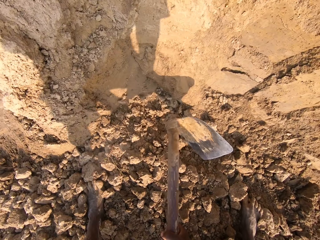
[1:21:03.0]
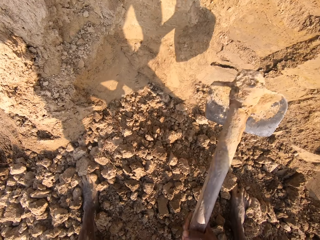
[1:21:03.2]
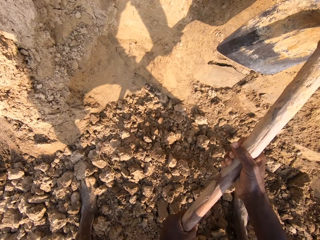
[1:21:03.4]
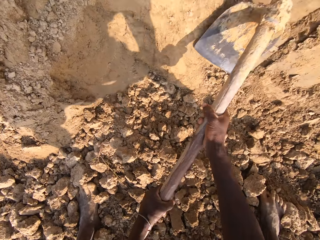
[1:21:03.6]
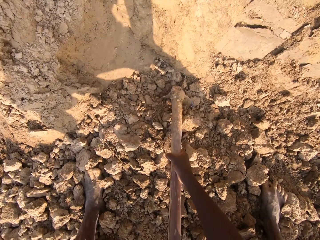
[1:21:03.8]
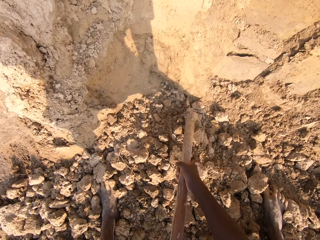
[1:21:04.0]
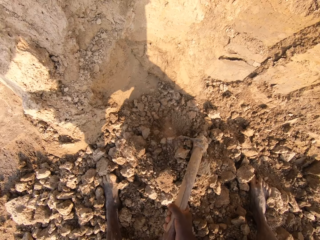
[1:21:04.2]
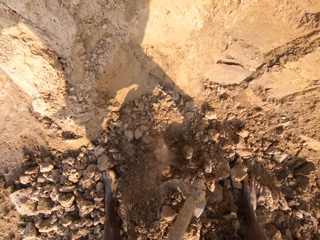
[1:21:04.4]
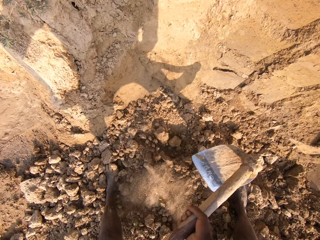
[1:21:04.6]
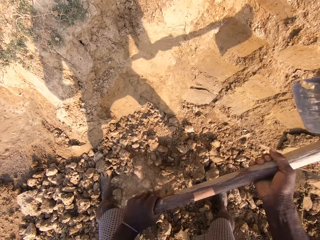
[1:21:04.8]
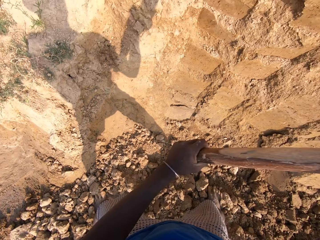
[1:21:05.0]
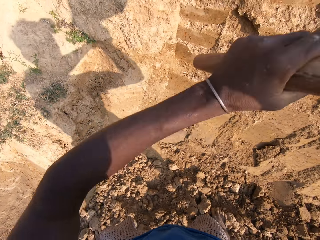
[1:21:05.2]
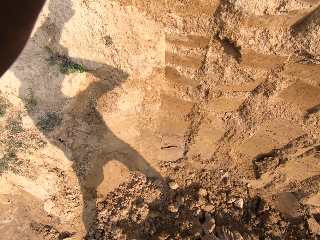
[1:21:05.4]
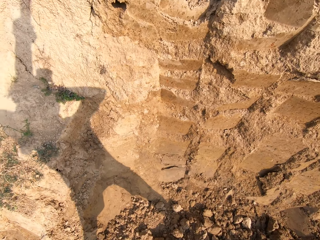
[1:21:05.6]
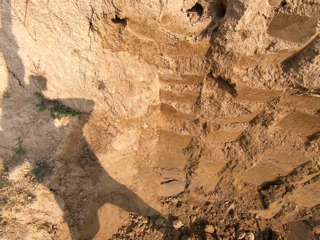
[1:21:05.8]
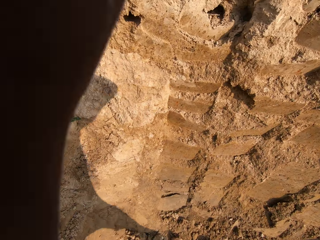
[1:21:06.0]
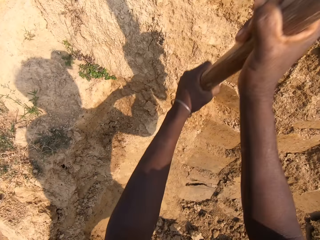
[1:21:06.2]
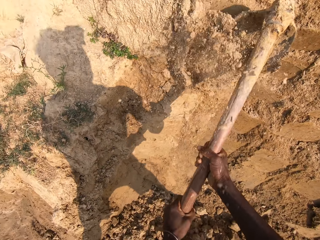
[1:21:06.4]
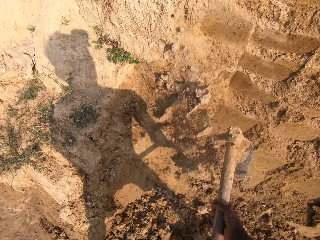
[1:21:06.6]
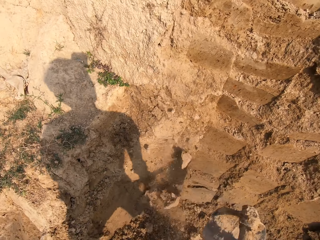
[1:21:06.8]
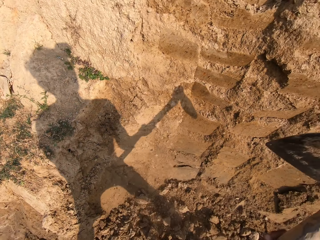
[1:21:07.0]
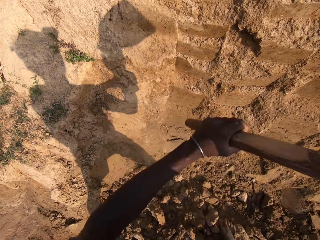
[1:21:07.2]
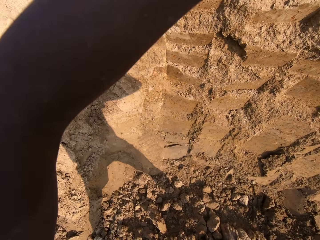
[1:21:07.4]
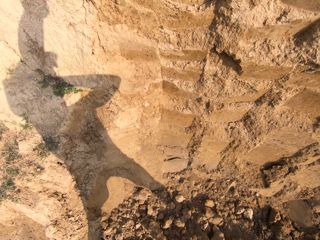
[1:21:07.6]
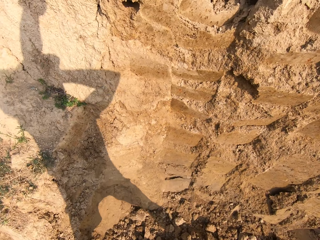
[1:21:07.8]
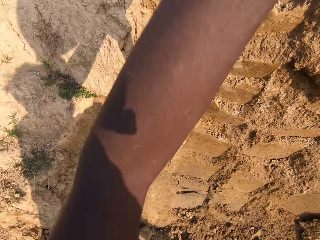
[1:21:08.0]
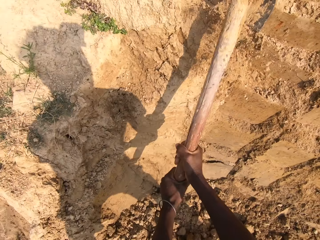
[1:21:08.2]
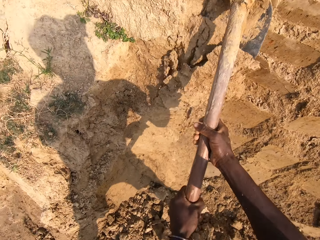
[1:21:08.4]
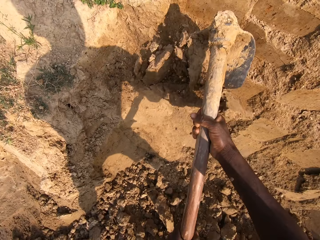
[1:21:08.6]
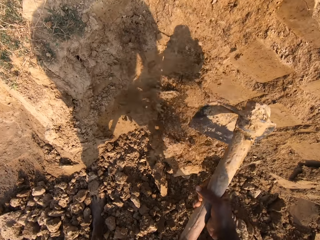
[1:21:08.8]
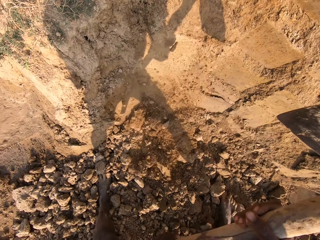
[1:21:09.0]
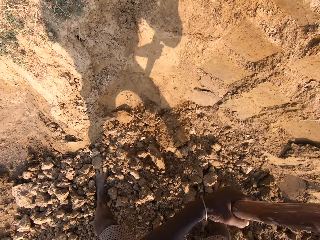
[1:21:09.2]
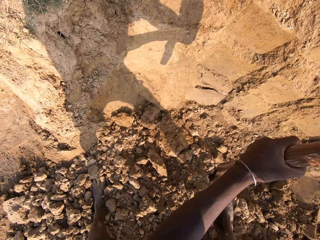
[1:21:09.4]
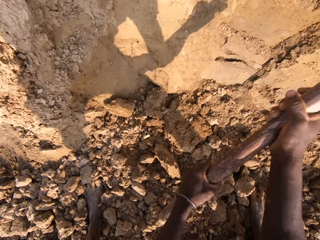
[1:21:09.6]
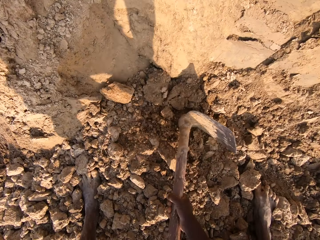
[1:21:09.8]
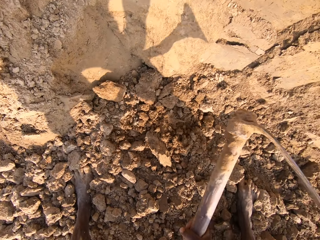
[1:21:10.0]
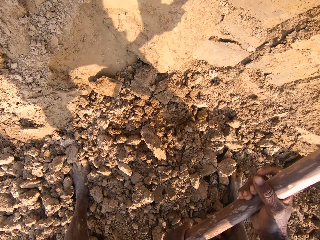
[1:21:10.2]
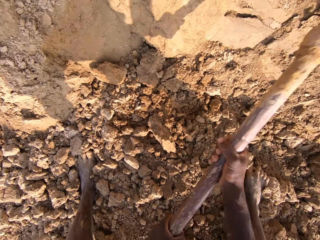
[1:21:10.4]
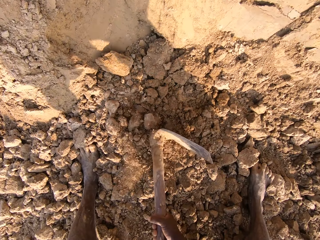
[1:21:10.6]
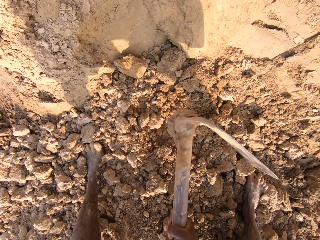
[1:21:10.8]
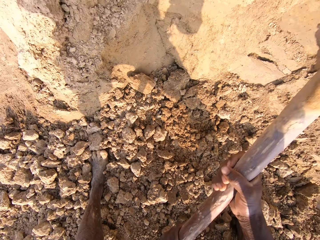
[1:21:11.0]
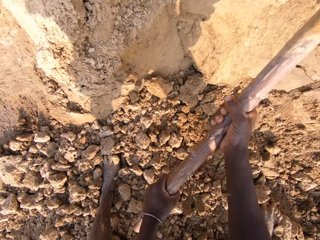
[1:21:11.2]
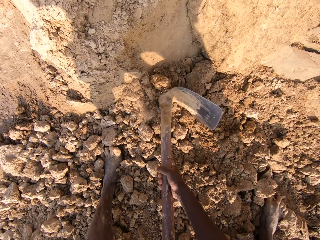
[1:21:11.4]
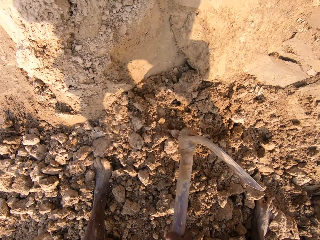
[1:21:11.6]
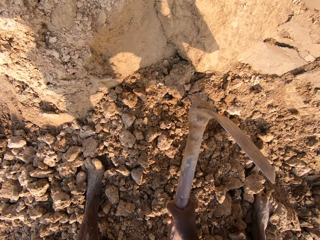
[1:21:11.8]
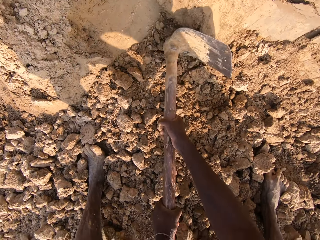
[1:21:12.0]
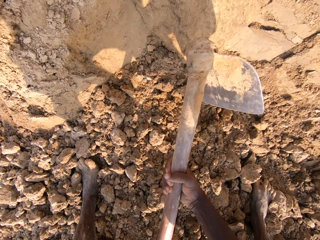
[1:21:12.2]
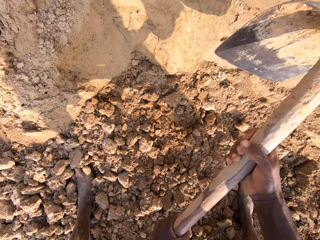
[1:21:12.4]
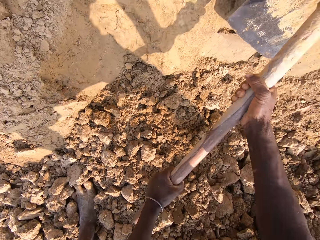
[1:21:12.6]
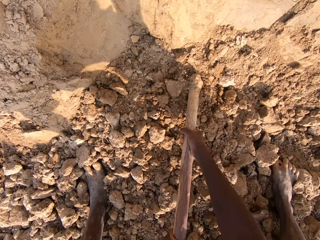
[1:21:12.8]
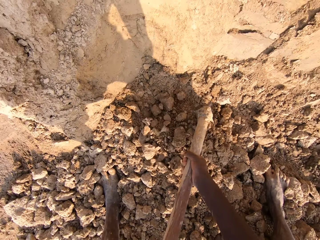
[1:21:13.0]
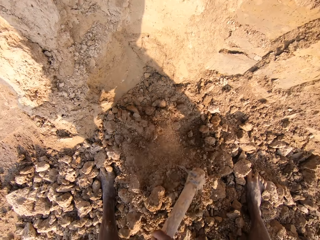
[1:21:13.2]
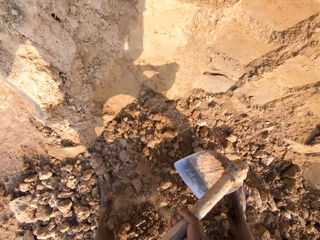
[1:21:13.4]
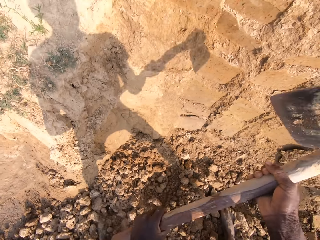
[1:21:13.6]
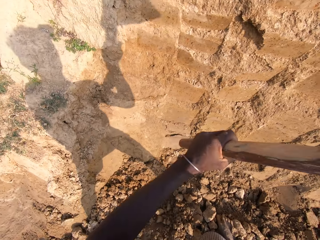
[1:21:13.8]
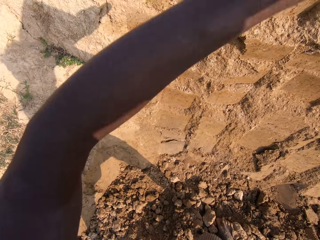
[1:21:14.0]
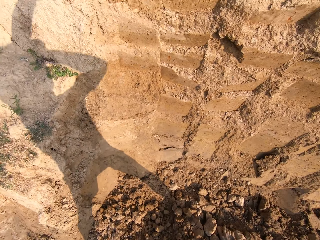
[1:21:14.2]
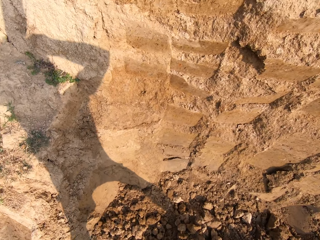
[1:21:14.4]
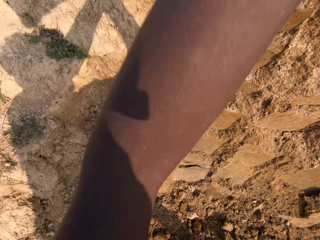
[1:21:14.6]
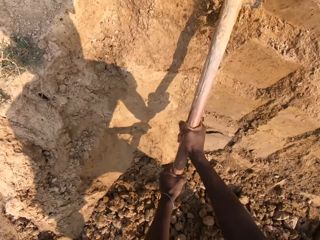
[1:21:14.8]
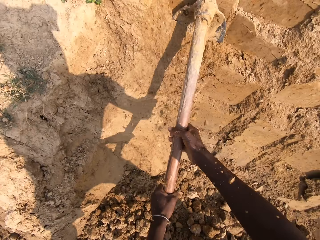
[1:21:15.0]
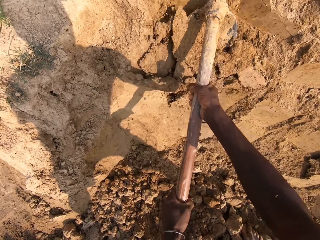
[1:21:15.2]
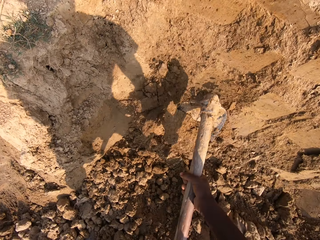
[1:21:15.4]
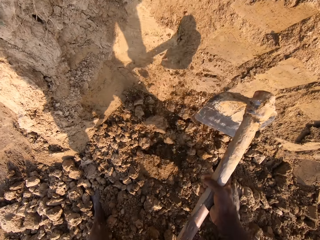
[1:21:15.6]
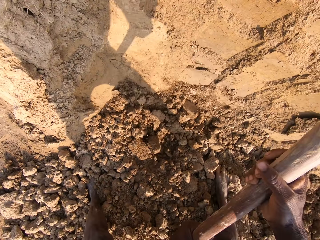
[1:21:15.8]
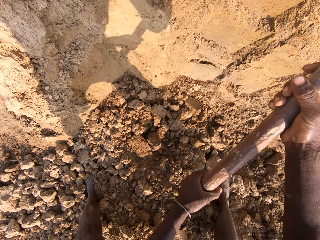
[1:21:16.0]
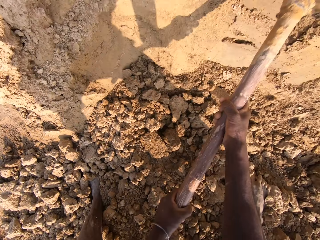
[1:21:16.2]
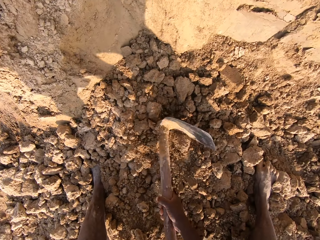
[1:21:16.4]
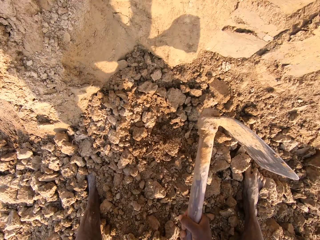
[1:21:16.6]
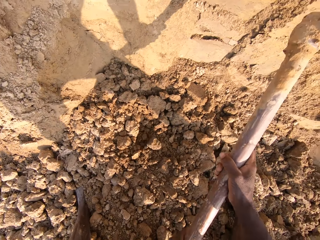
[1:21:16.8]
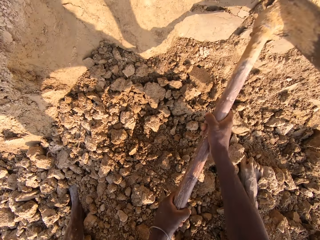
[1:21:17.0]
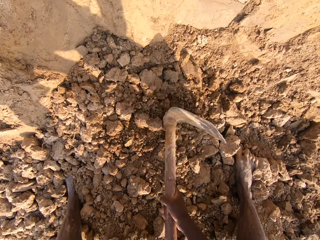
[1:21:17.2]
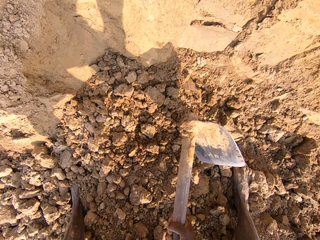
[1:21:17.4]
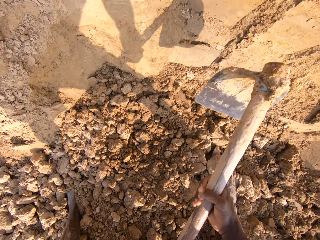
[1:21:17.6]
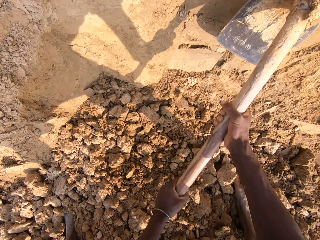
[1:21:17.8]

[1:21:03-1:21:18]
The camera wearer breaks the pieces of hardpan of soil with a jembe or hoe. He scoops sand with the hoe in his hand. He breaks the heap of sand with the hoe. He digs the soil. He breaks the pieces of hardpan of soil with the jembe. He scoops sand with the hoe in his hand. He breaks the heap of sand with the hoe.

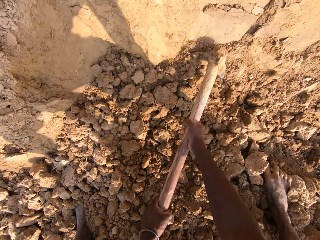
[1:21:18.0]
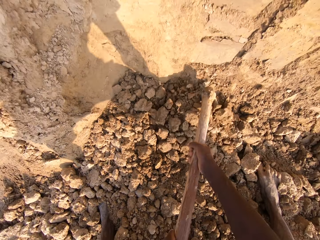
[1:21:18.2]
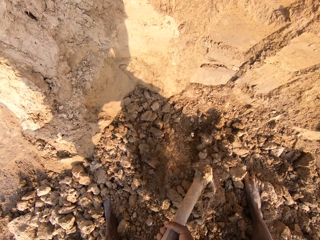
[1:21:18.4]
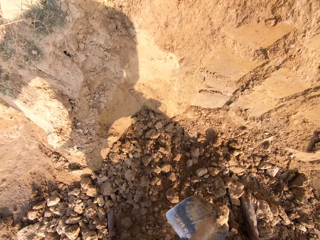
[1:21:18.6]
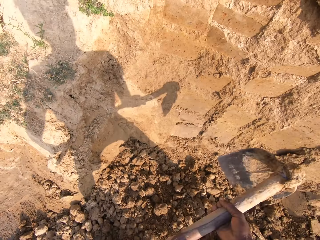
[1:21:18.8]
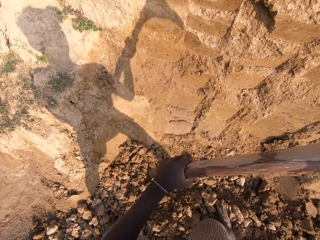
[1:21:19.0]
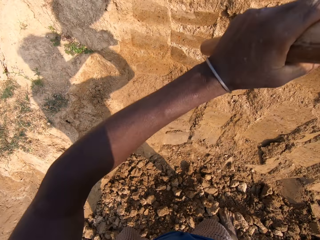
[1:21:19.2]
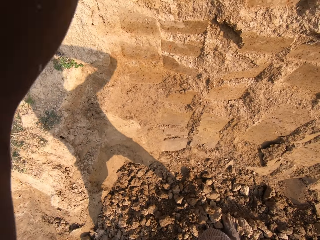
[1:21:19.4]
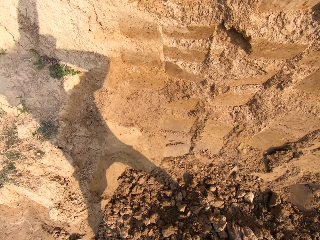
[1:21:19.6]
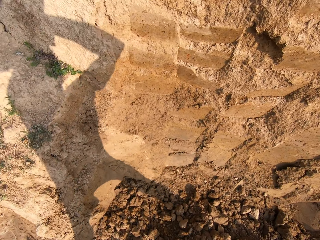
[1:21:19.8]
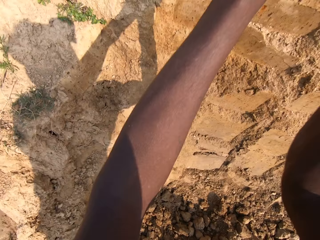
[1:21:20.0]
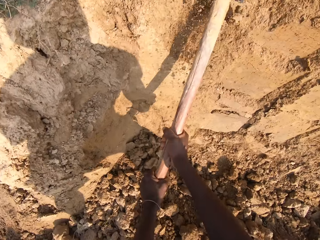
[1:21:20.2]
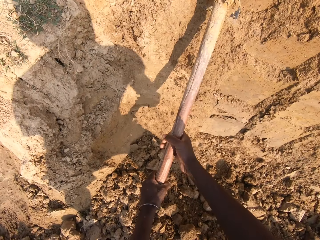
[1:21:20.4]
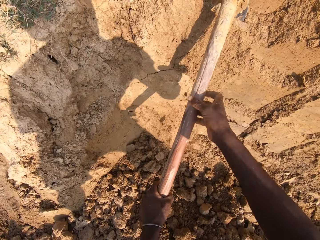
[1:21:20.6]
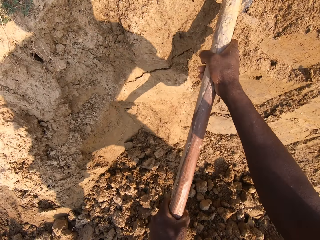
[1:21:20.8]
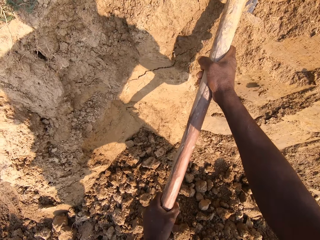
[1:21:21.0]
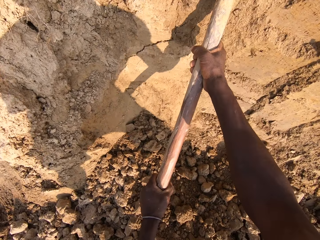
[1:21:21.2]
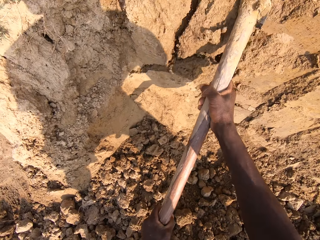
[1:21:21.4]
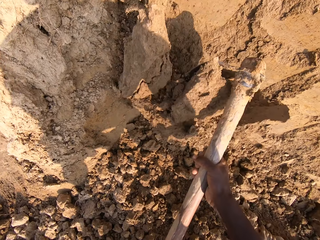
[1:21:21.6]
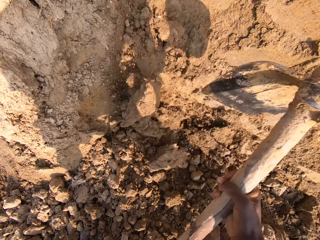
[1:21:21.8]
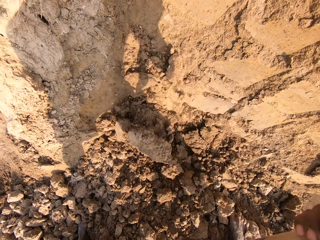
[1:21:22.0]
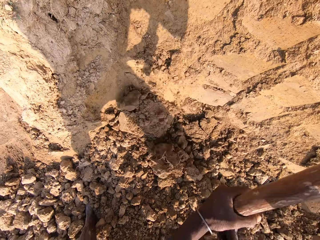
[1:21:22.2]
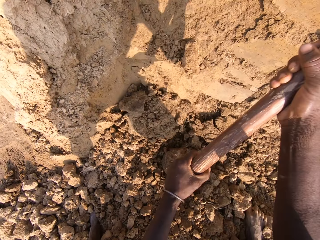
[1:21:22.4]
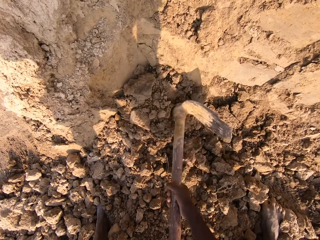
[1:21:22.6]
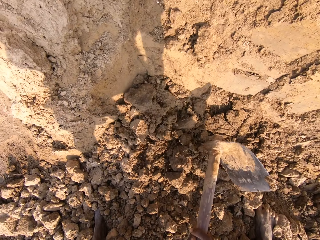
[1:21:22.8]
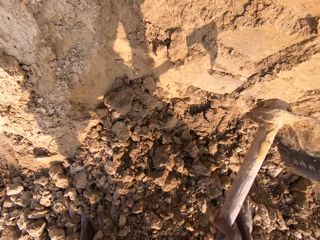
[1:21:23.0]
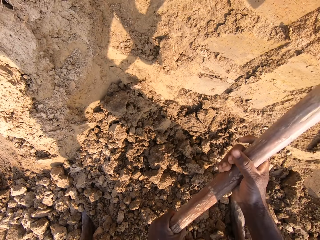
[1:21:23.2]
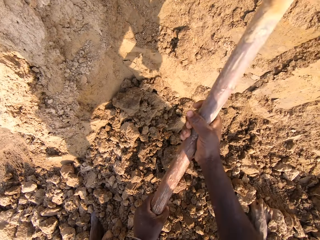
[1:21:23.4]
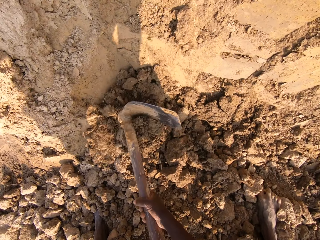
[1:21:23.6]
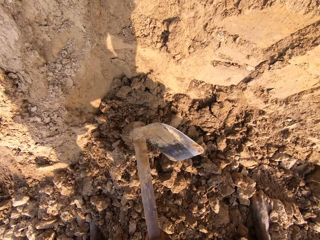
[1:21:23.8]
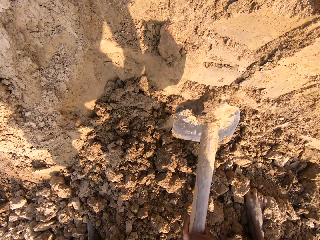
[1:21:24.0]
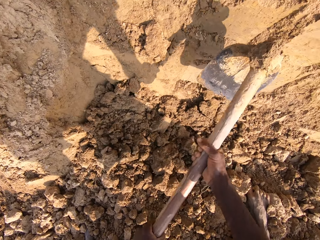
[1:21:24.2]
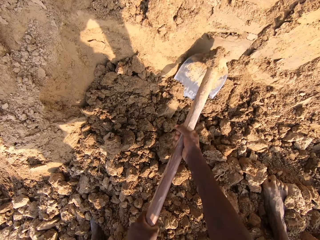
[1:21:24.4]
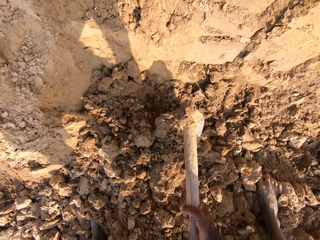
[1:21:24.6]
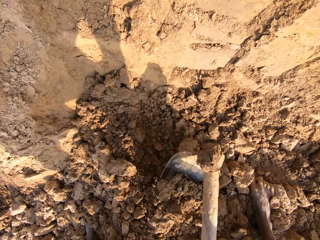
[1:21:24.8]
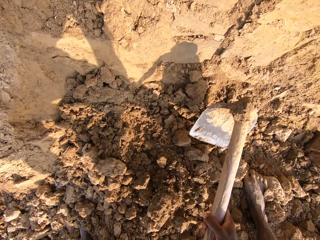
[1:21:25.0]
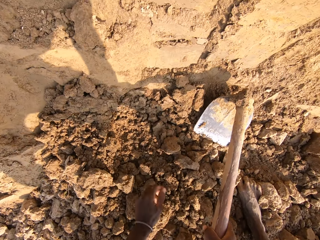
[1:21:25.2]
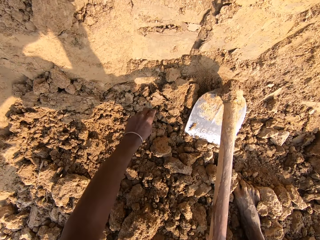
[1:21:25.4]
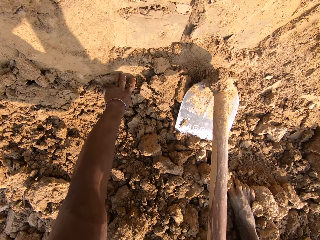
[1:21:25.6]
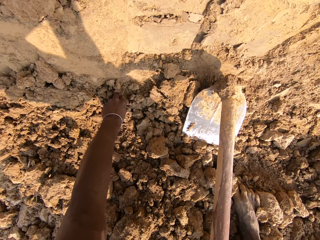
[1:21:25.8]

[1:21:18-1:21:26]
The camera wearer drops the hoe on the ground.
